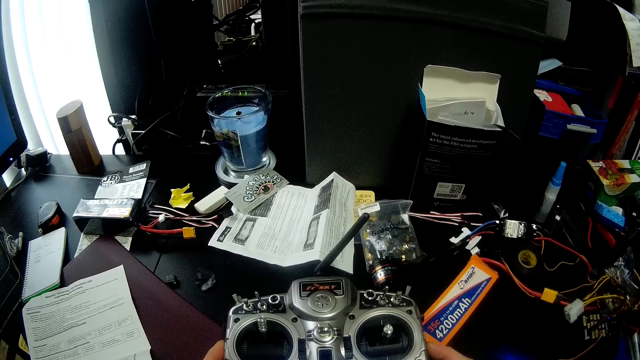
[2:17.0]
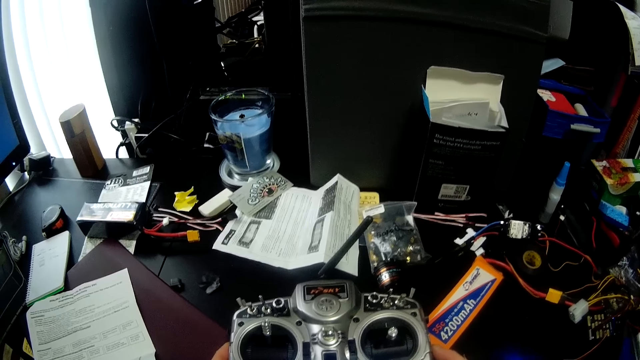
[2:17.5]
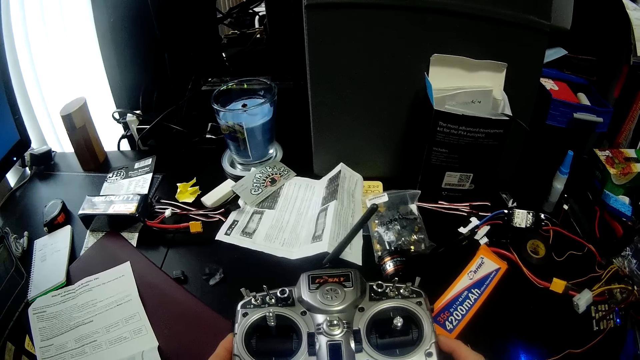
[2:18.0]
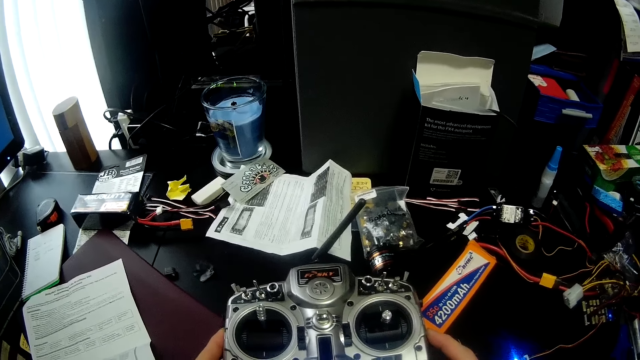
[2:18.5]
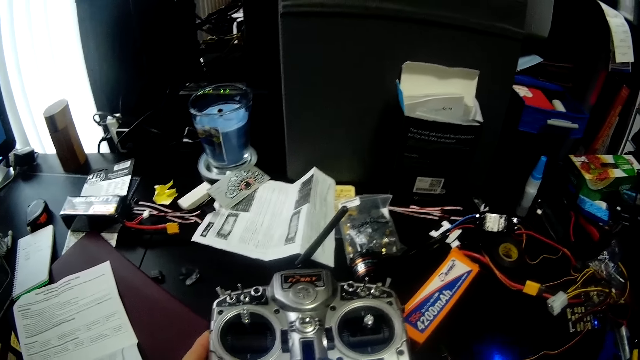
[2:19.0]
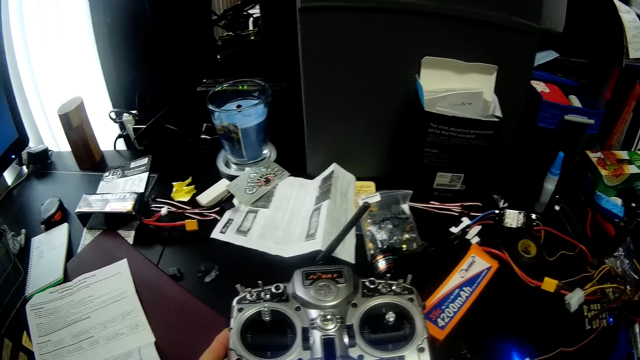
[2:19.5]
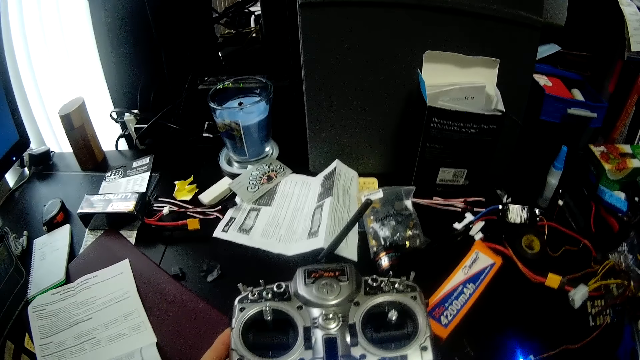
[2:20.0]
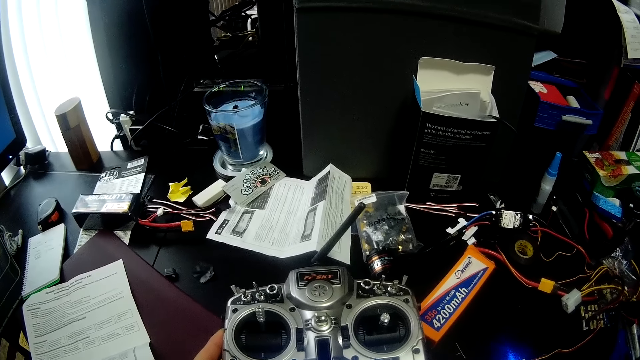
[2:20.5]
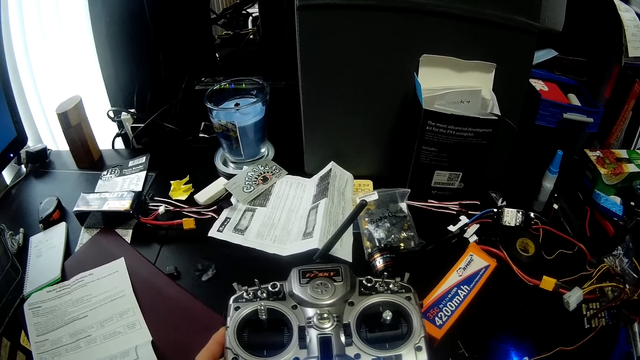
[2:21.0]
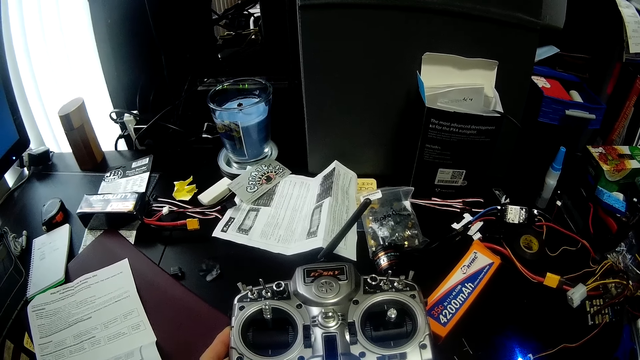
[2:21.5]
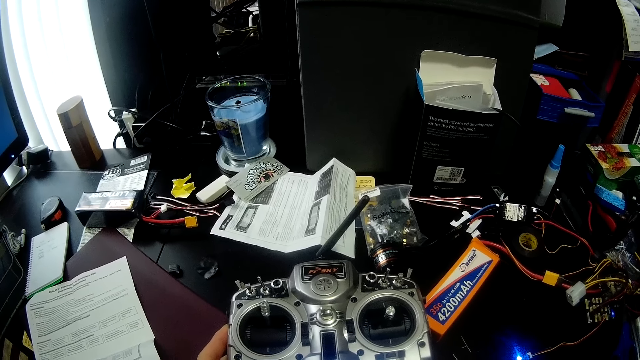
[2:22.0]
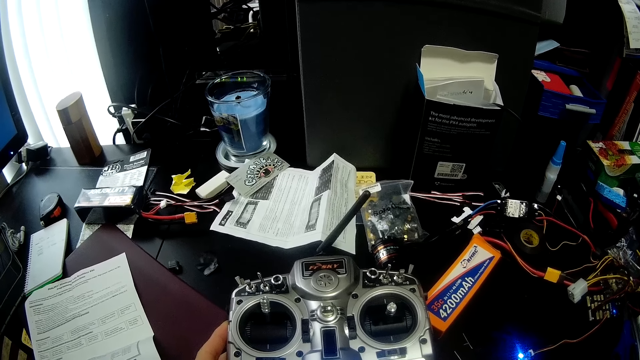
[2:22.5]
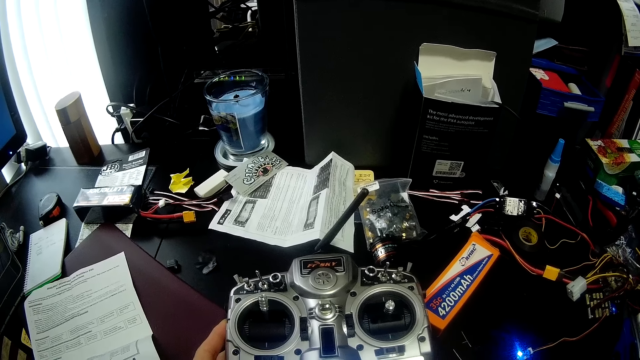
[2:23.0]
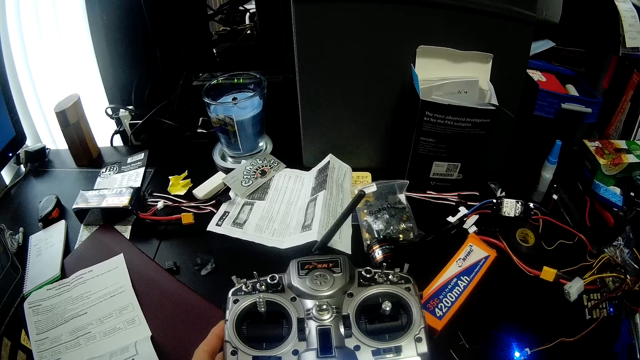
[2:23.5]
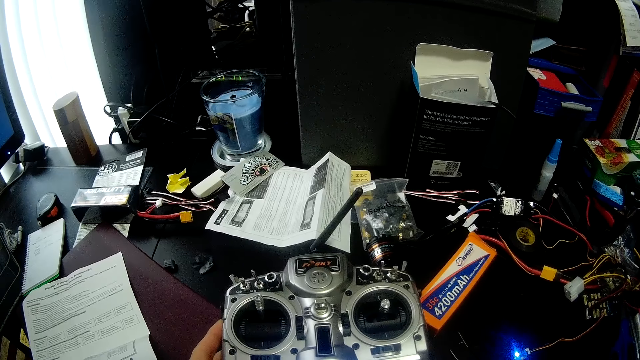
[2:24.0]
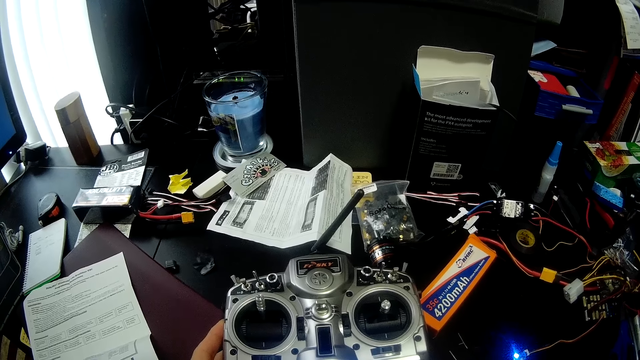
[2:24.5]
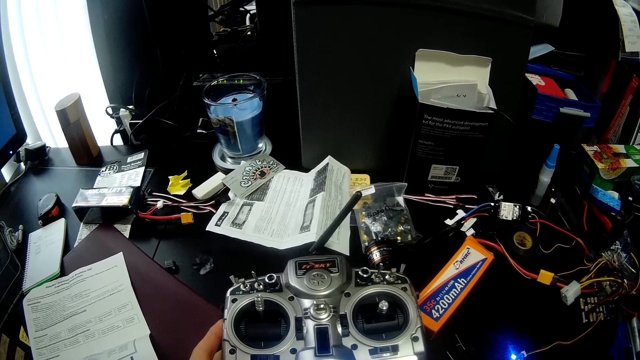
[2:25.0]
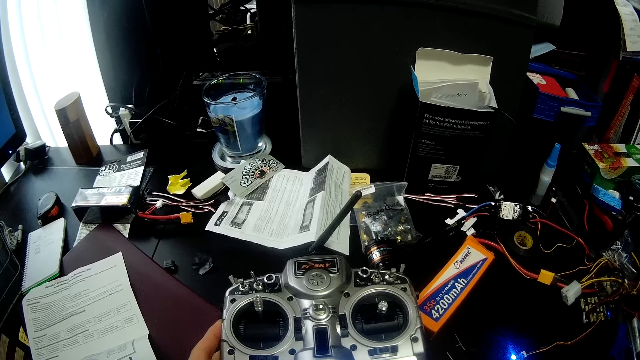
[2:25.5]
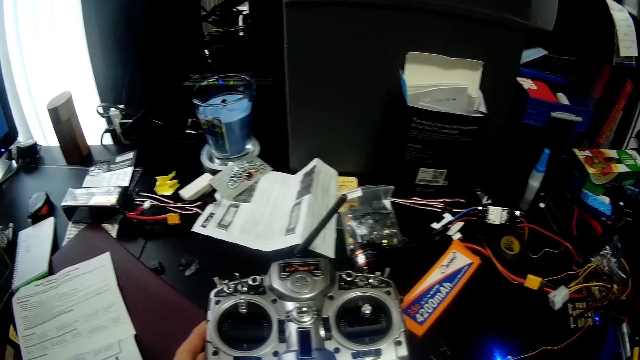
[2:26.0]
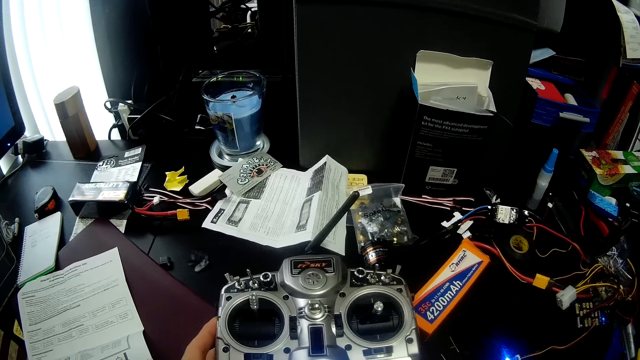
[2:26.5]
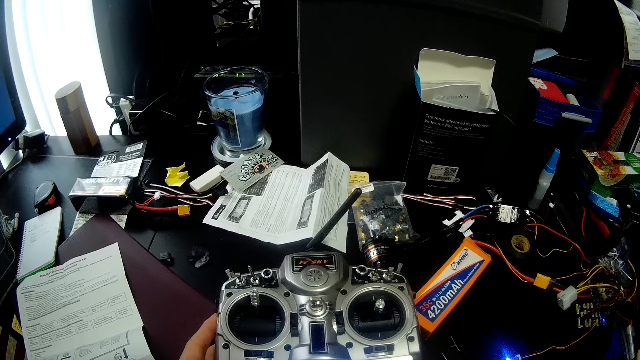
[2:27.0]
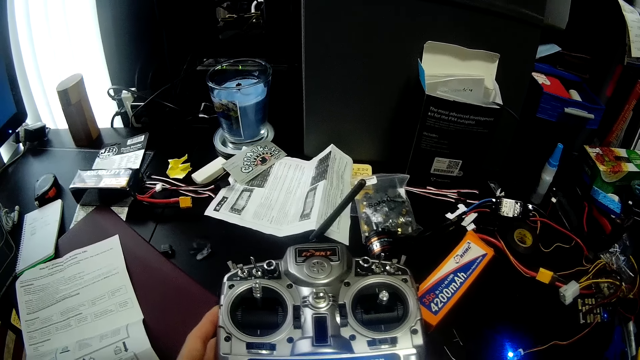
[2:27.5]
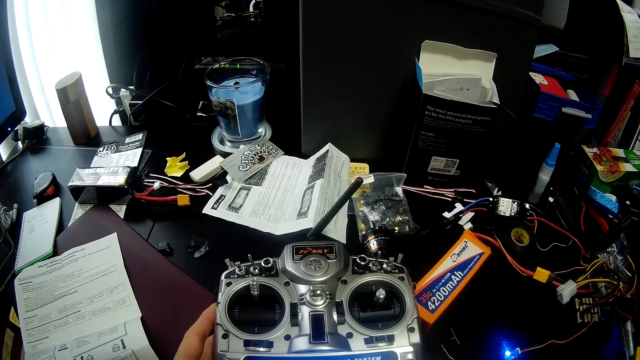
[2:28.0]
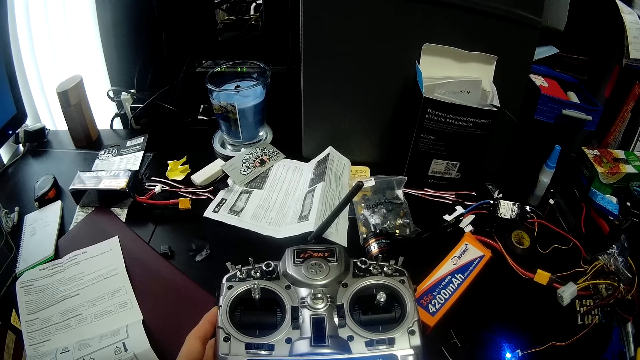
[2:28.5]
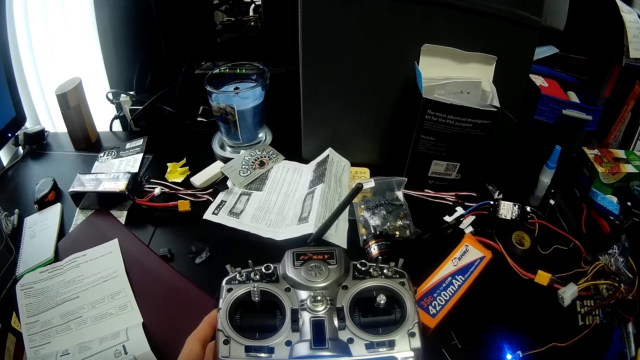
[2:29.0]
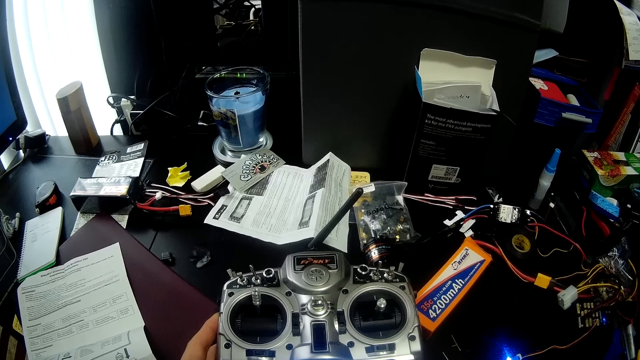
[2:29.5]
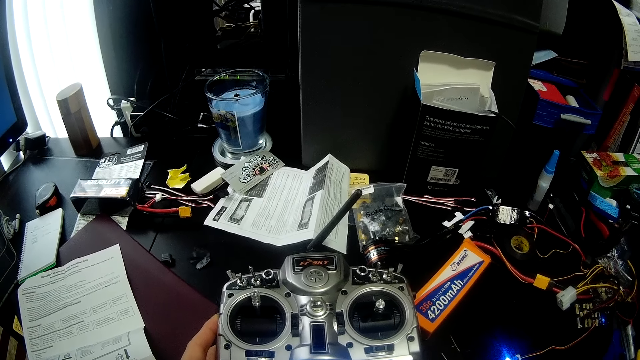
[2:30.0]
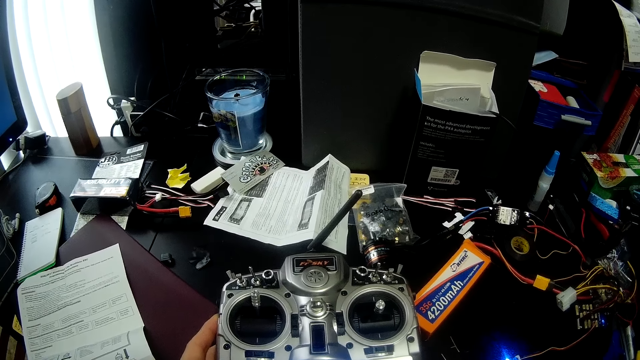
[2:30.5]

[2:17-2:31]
The camera wearer holds something with both hands. He pulls his hand off something. He holds something.

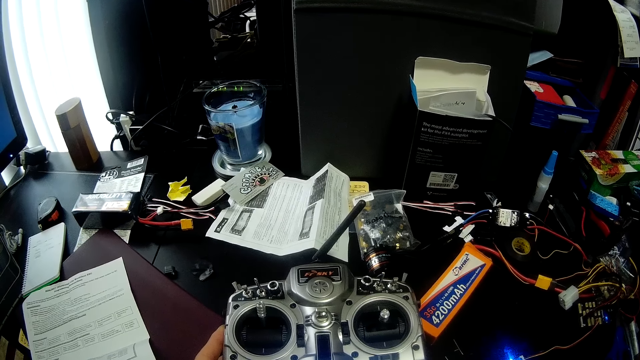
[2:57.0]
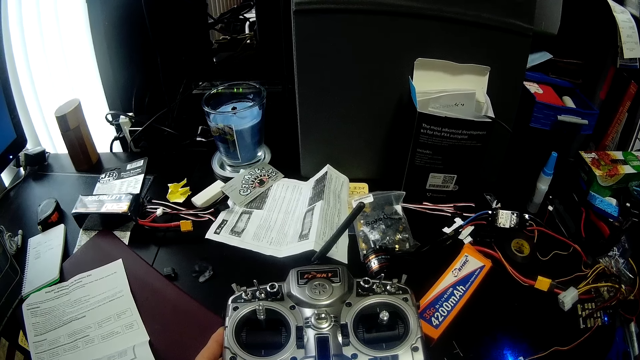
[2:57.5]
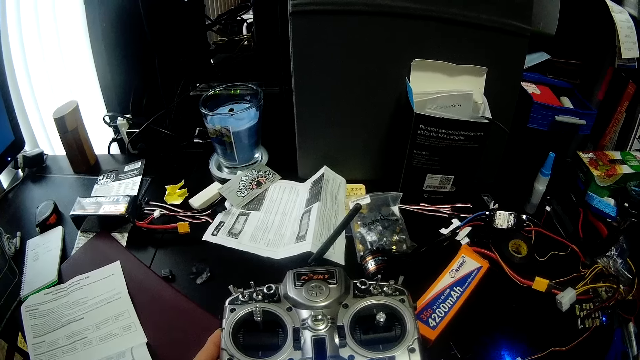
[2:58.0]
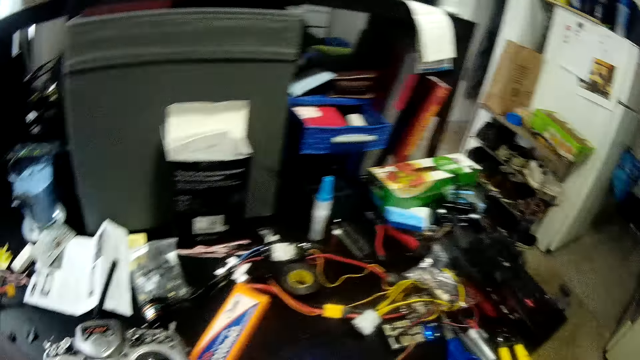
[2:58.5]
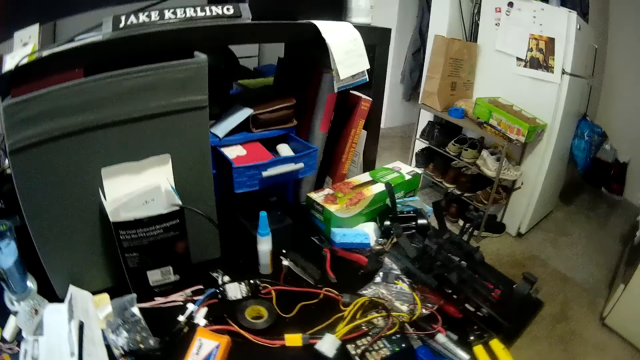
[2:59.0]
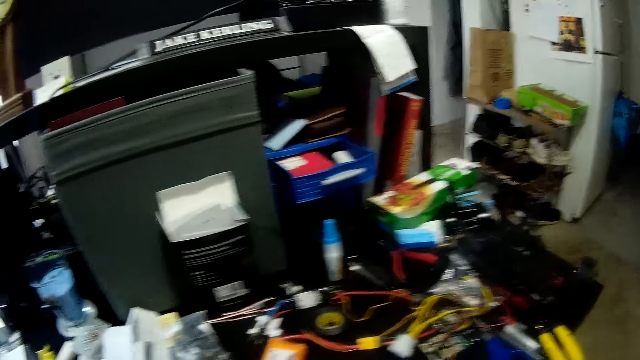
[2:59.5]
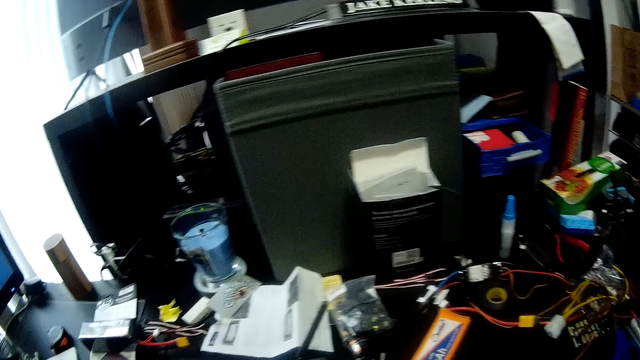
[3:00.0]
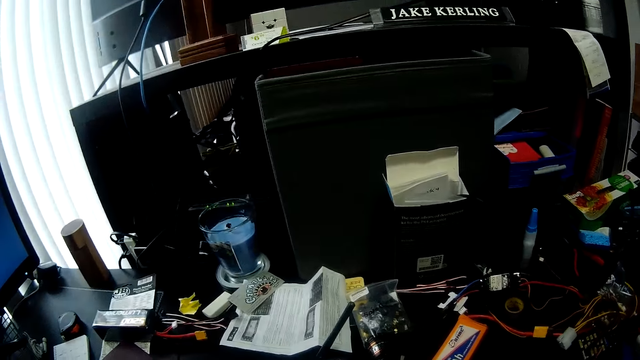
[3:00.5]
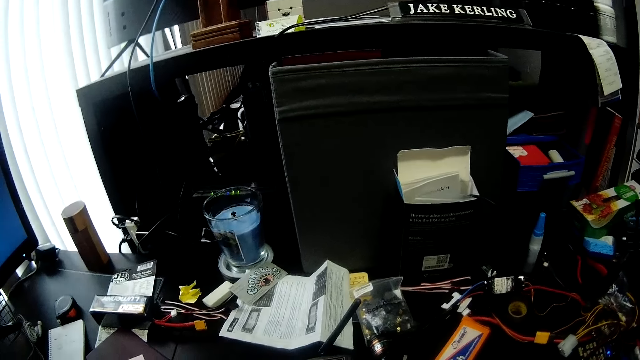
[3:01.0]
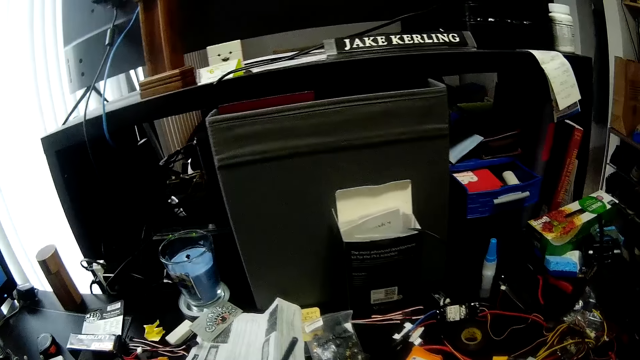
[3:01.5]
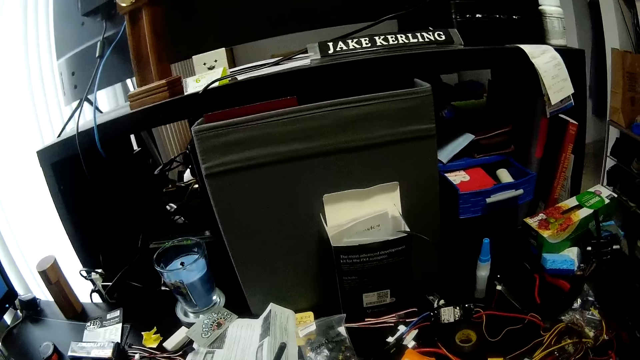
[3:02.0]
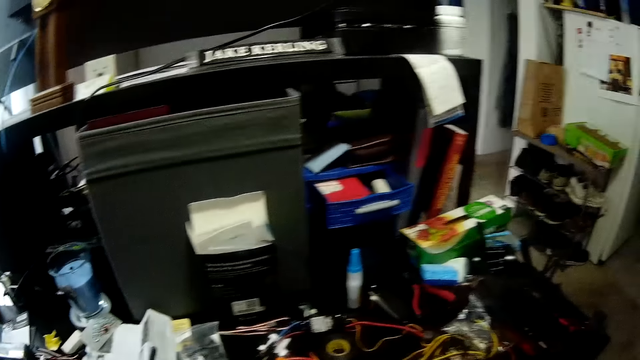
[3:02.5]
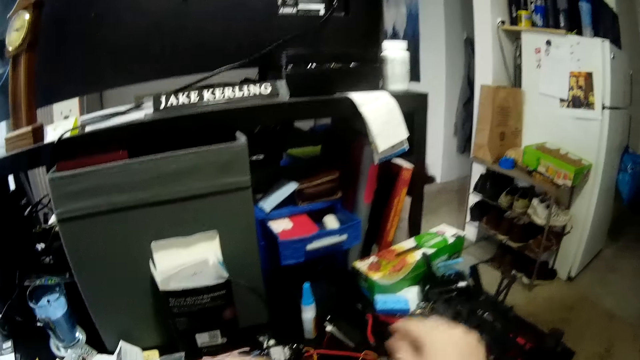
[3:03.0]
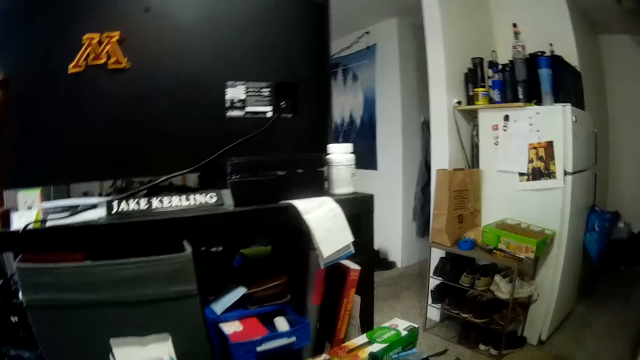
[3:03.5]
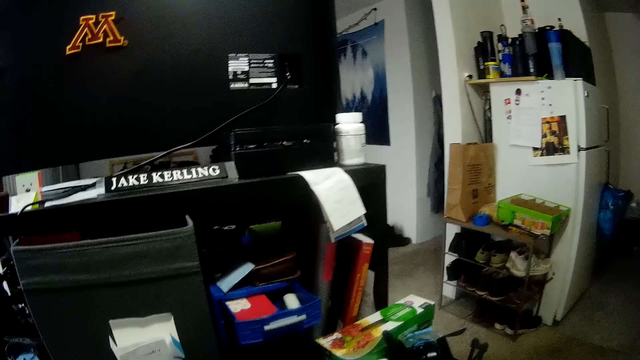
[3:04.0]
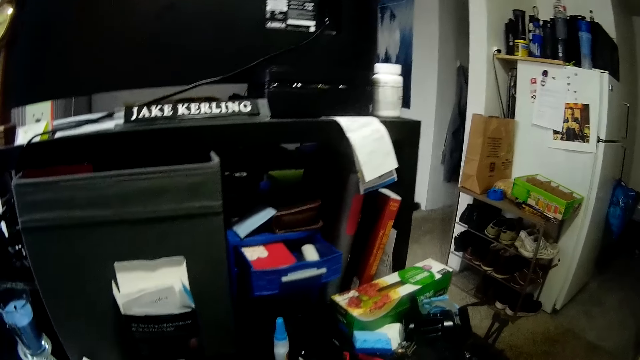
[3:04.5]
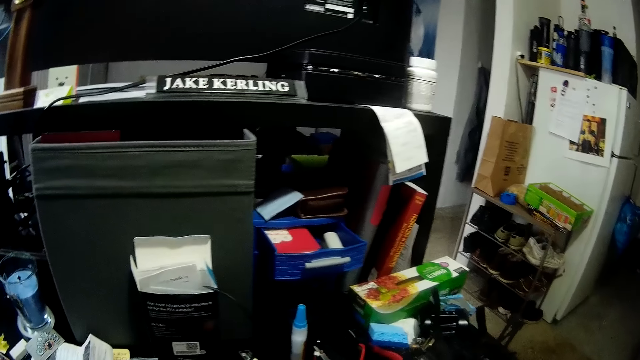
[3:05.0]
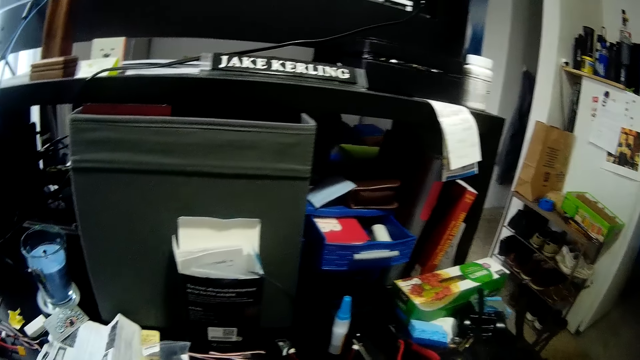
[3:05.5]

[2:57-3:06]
The camera wearer looks around the table. He looks to his right. He looks at the shelf in front of him.
